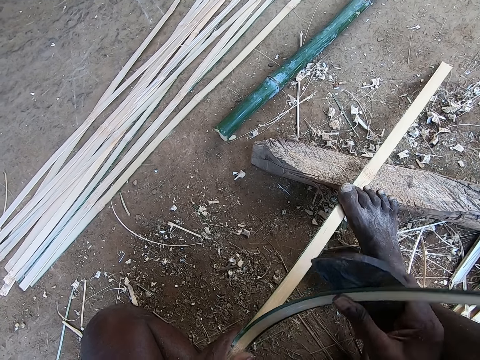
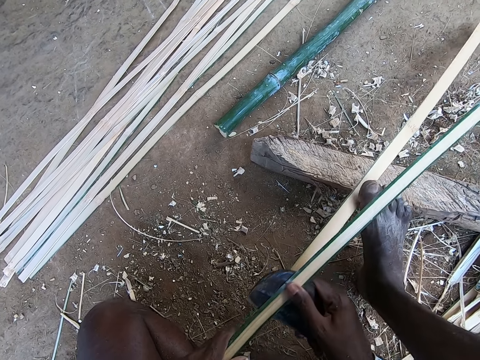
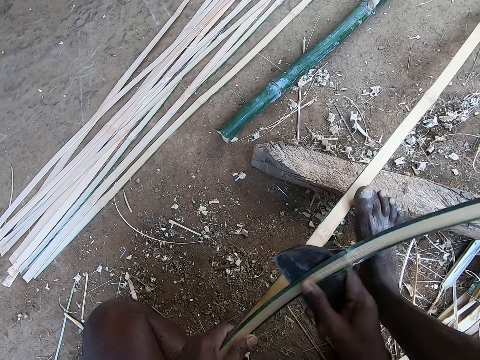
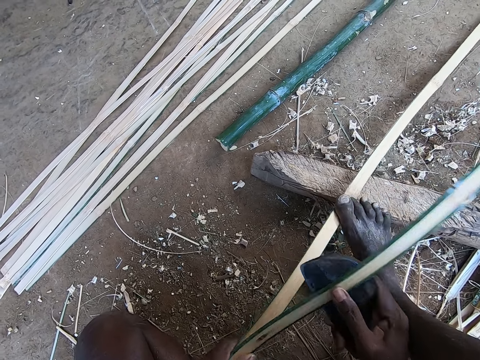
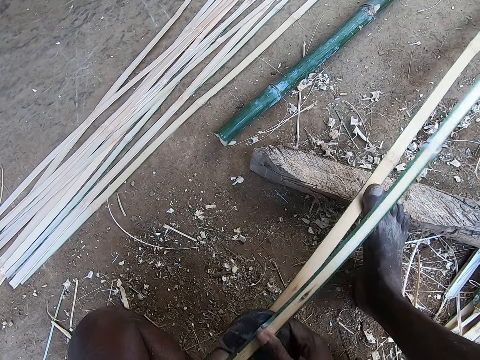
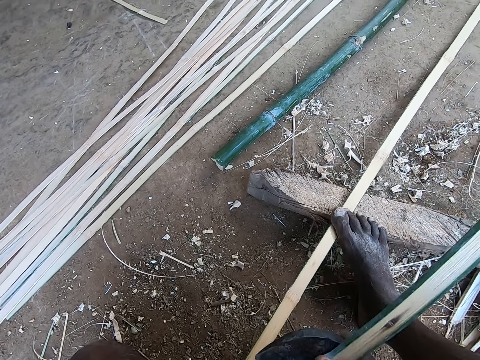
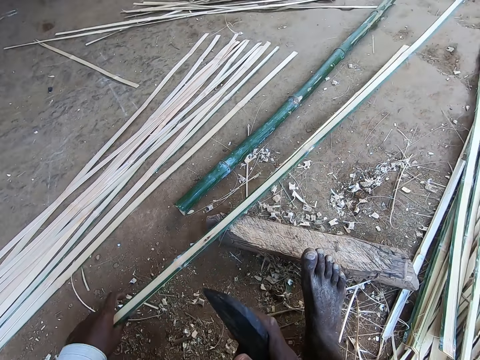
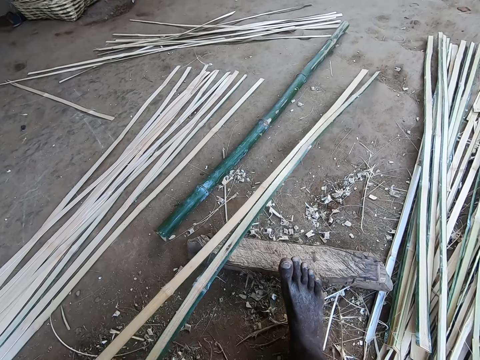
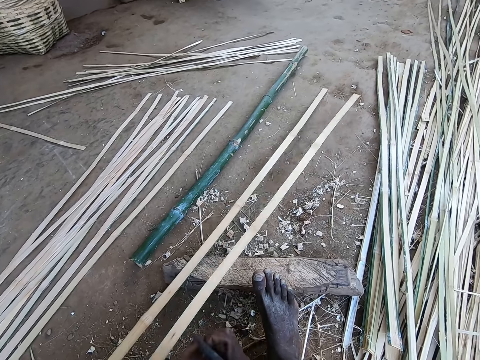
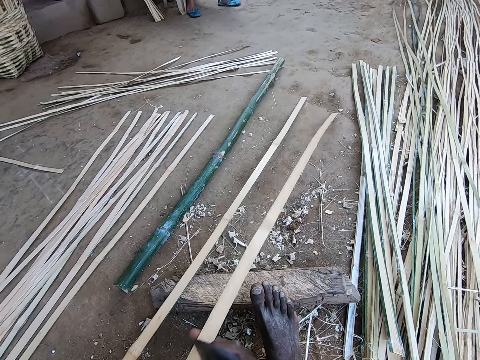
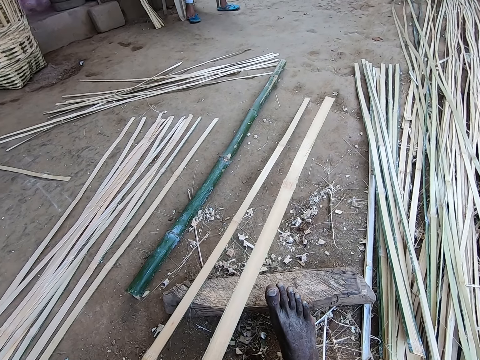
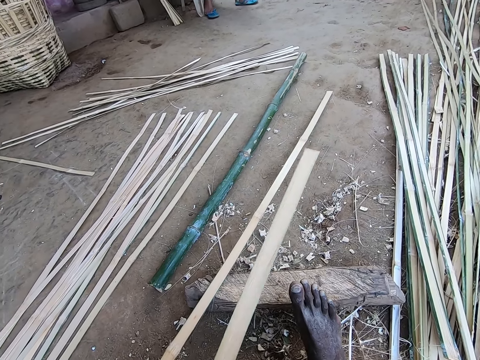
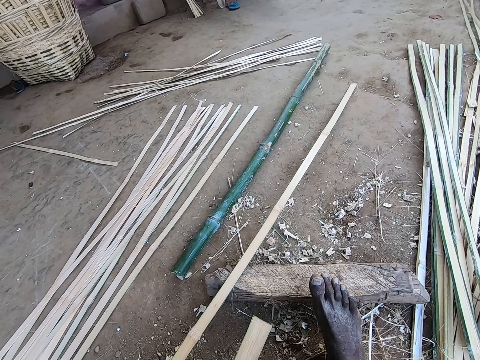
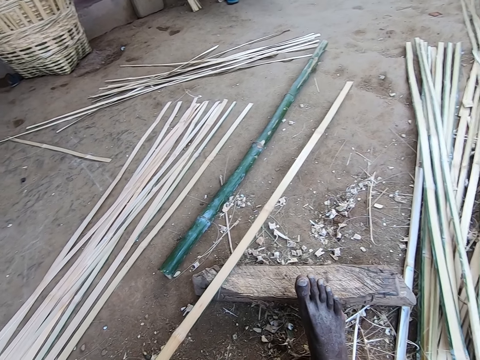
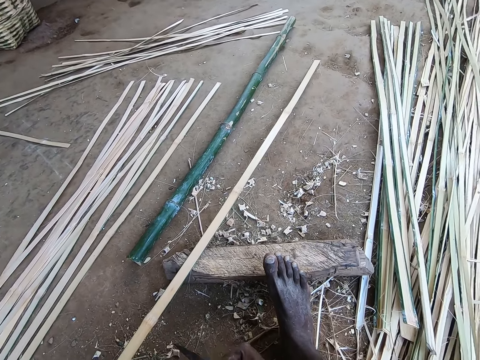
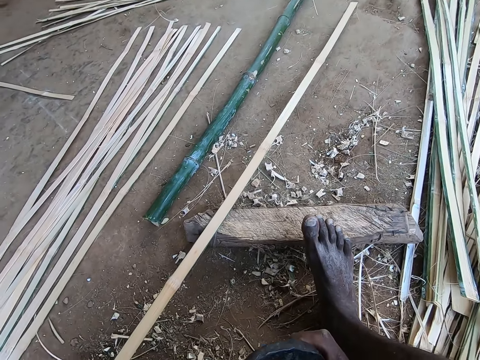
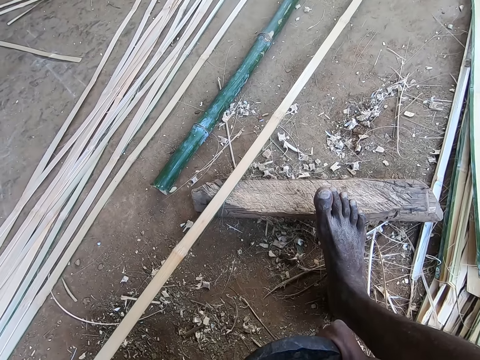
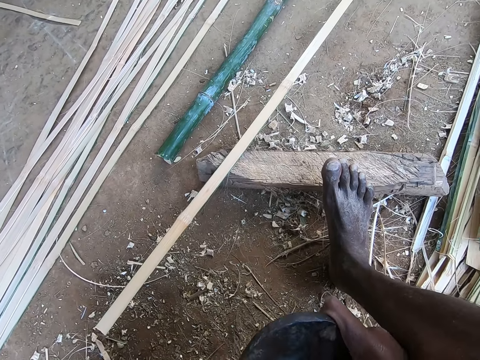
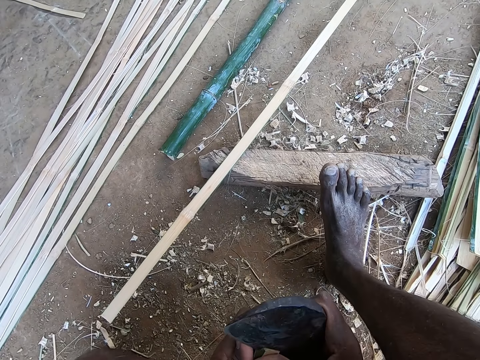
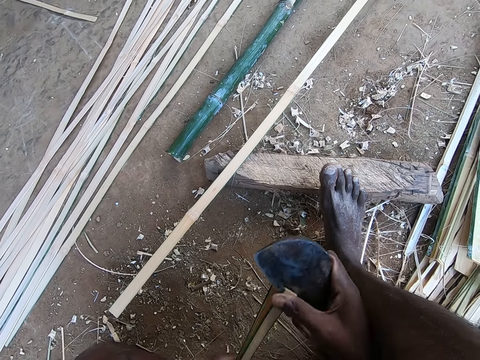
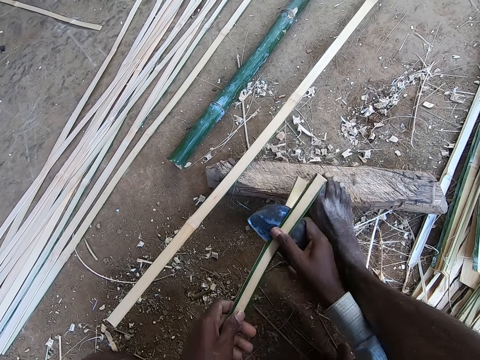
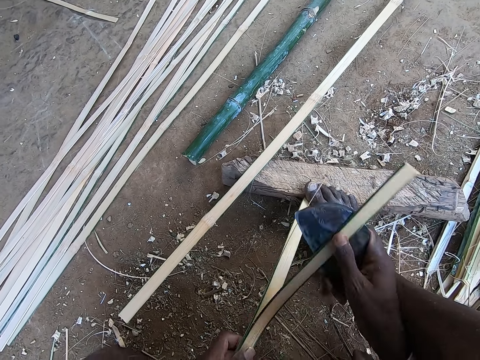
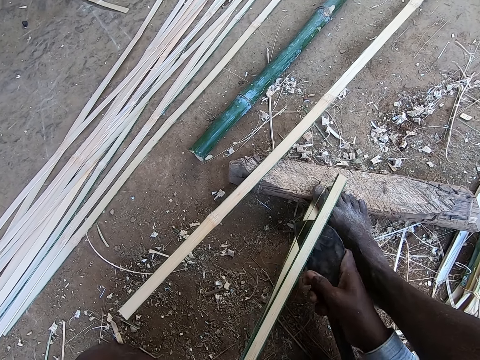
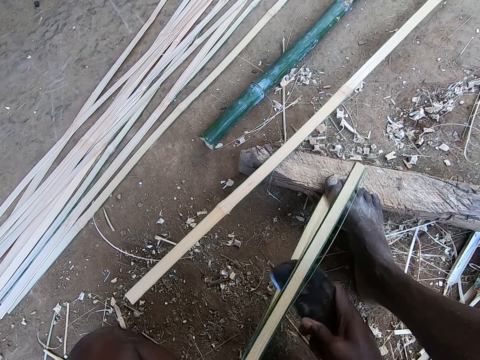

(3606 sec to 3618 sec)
The camera wearer puts the bamboo stick down. He peels the bamboo strip in his left hand with the cane knife in his right hand. He scrubs the bamboo stick. He cuts the bamboo stick.

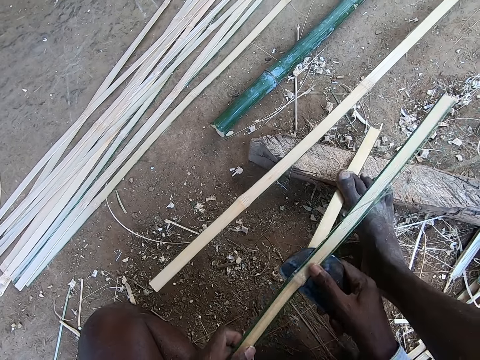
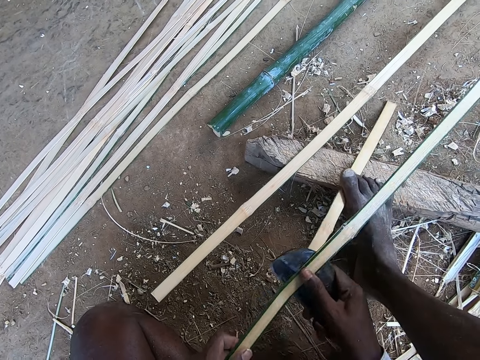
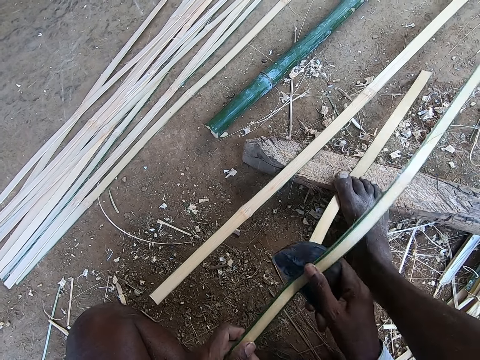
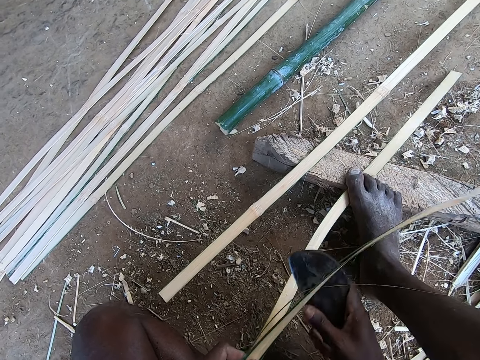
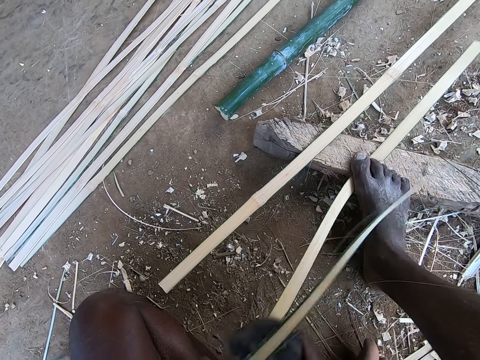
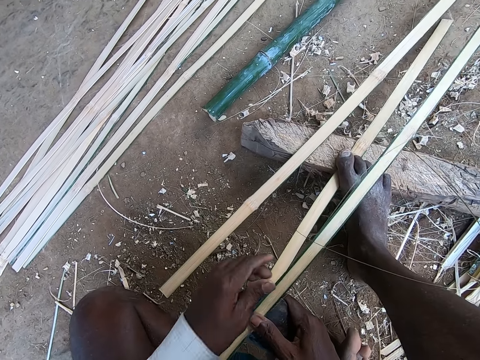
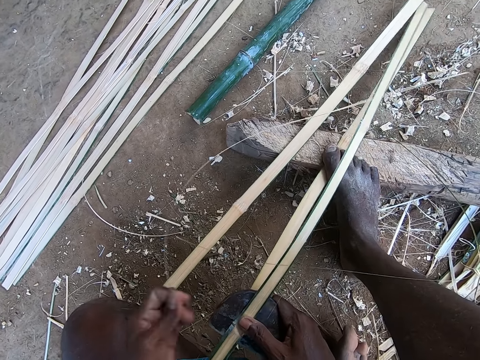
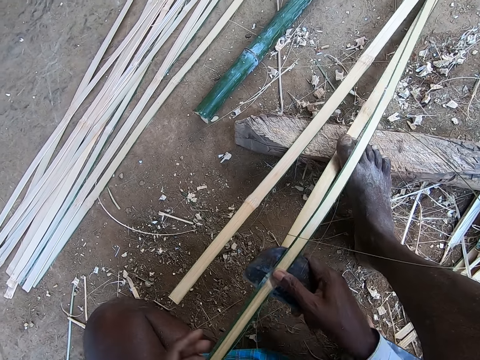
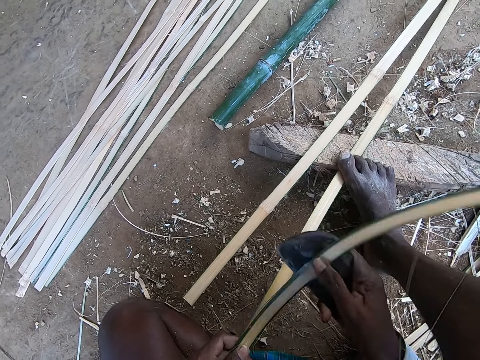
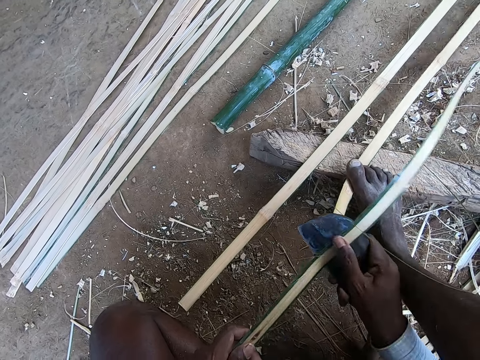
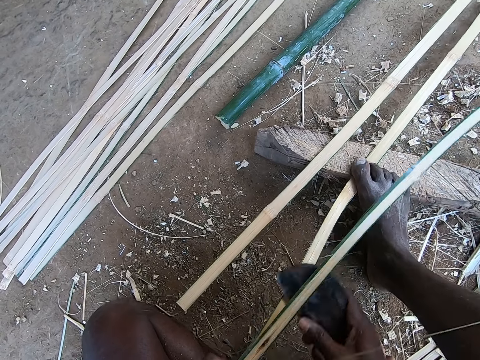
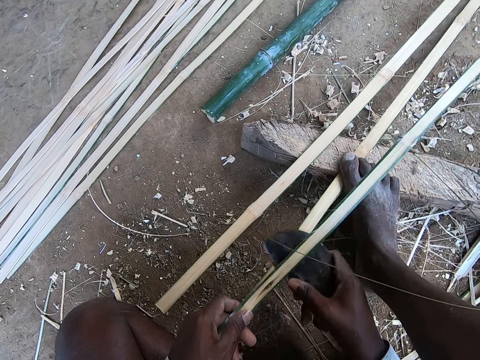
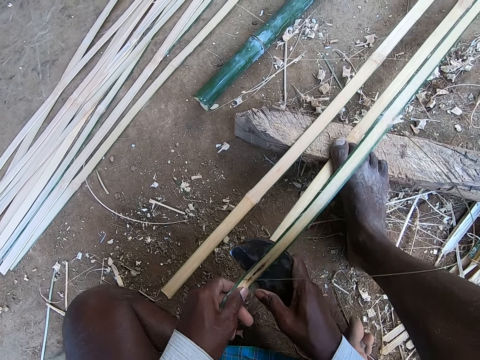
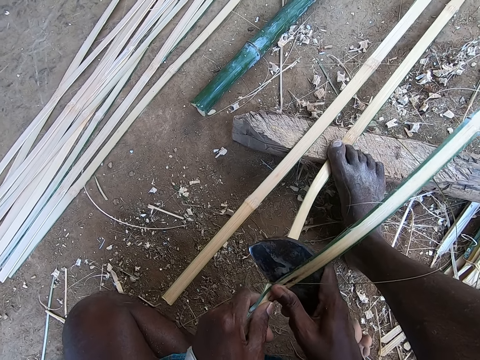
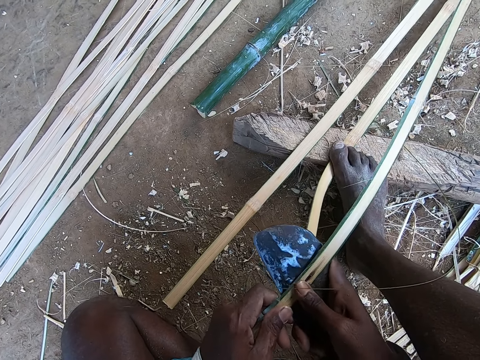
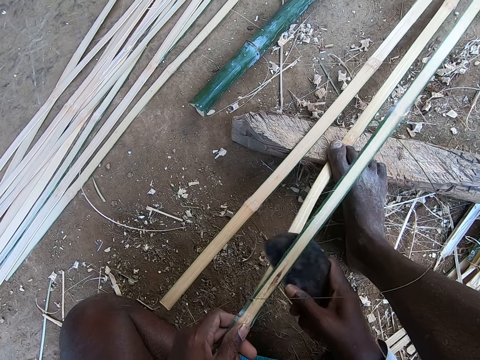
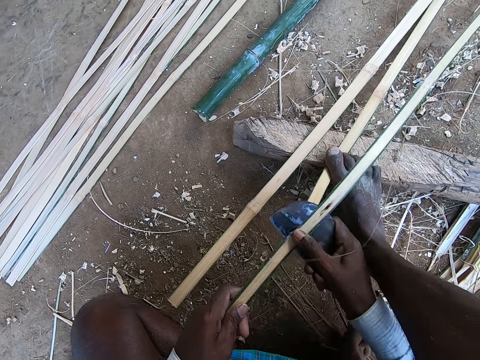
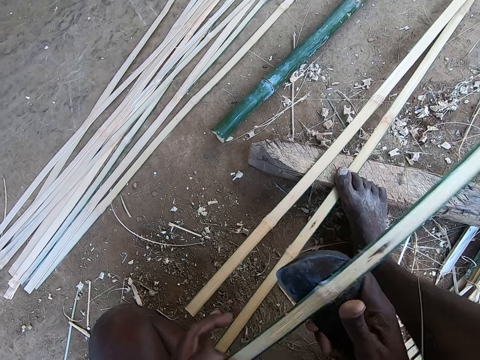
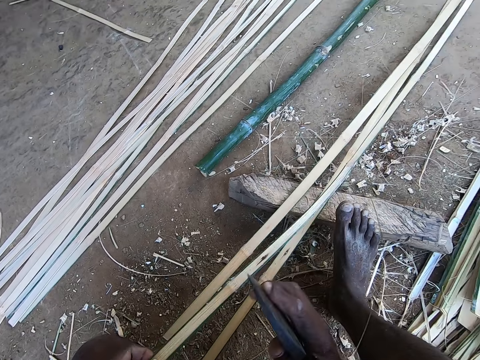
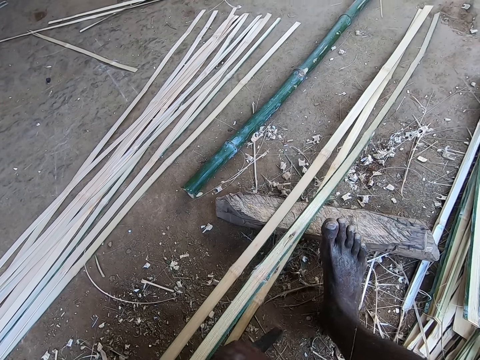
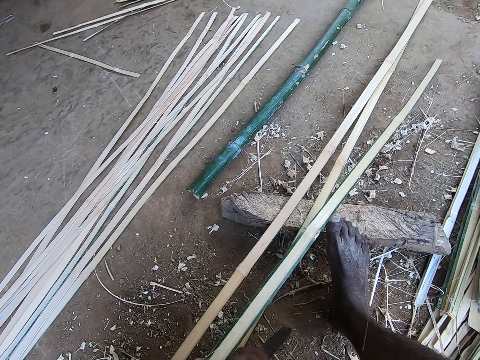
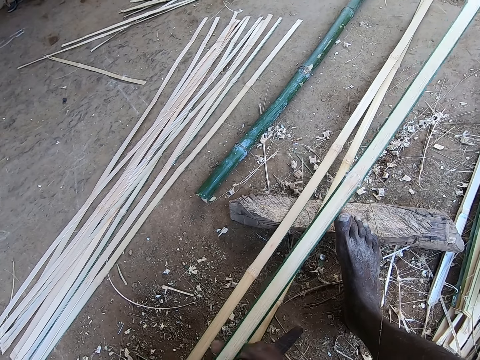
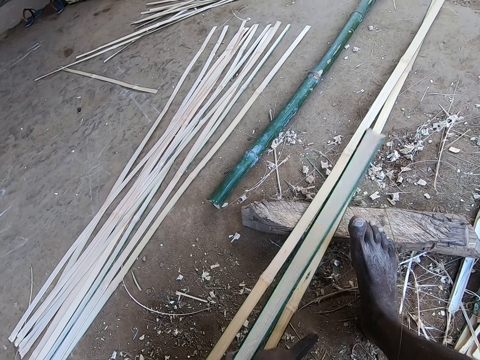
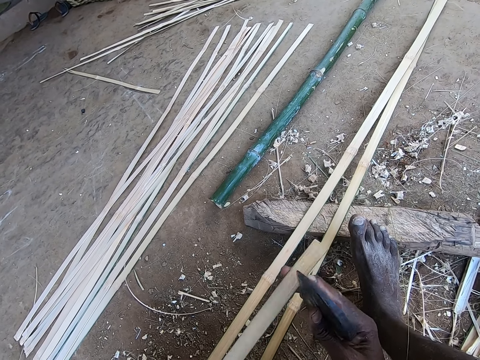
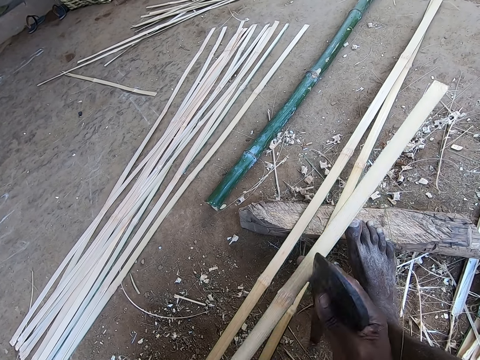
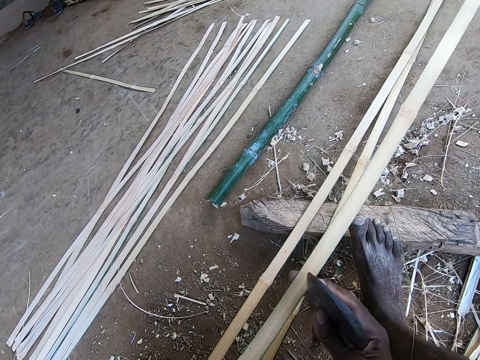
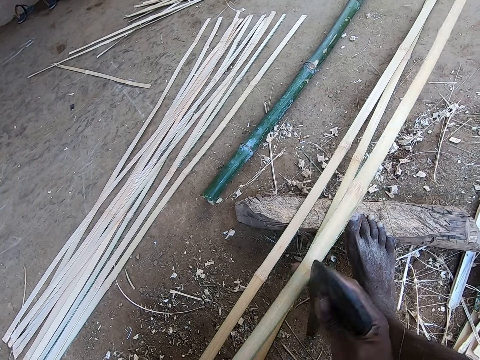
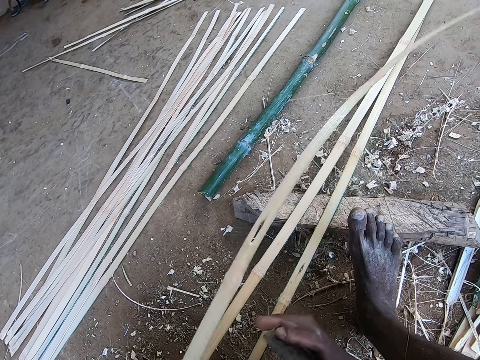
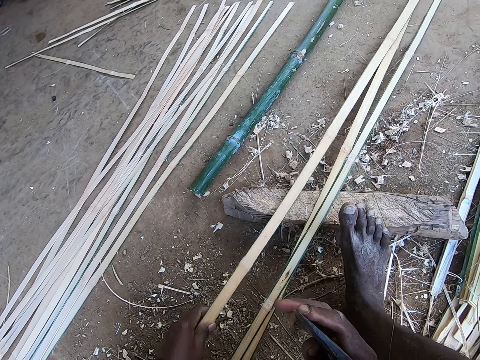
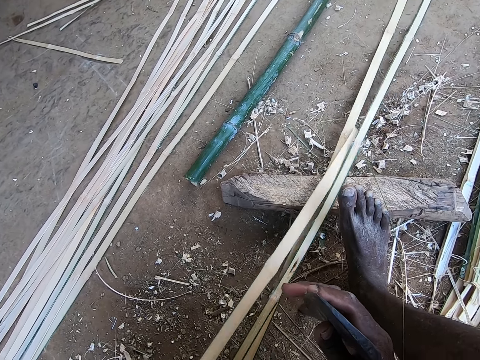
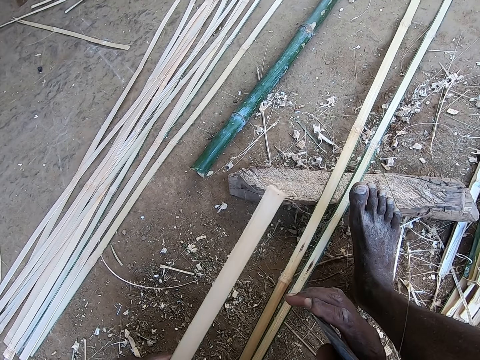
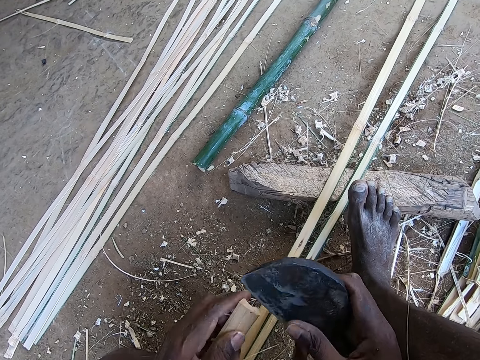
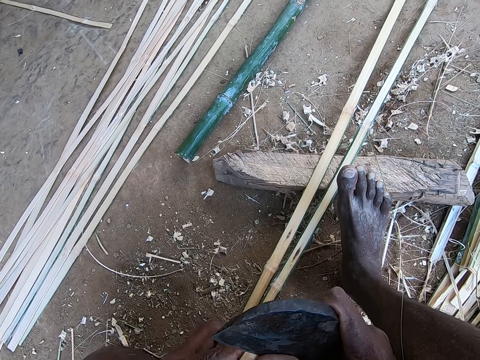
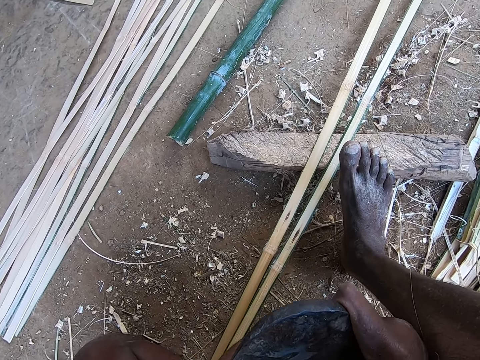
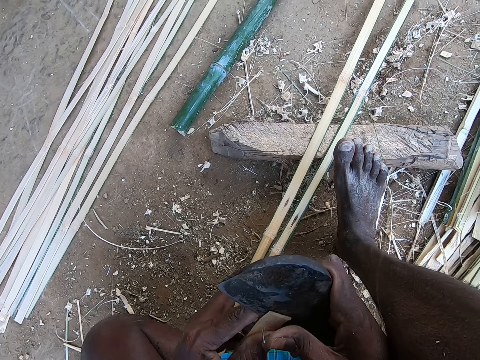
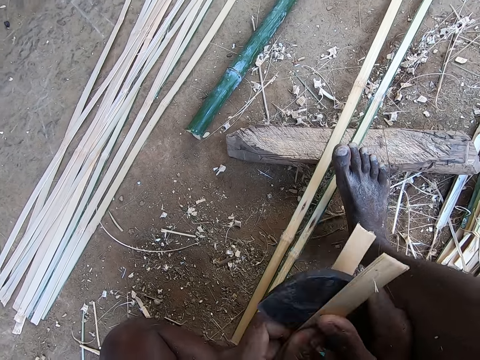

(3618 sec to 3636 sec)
The camera wearer peels a bamboo strip from the bamboo strip in his right hand with his left hand. He pulls the bamboo thread and throws the bamboo thread. He peels the bamboo strip in his left hand with the cane knife in his right hand. He cuts the bamboo stick. He scrubs the bamboo stick. He puts the bamboo stick down. He picks up a bamboo strip on the ground with his left hand. He peels the bamboo strip in his left hand with the cane knife in his right hand. He cuts the bamboo stick.
